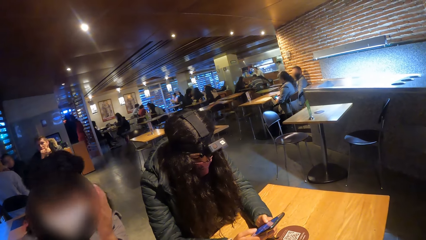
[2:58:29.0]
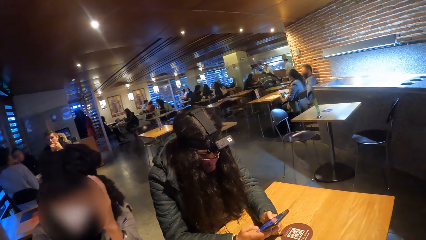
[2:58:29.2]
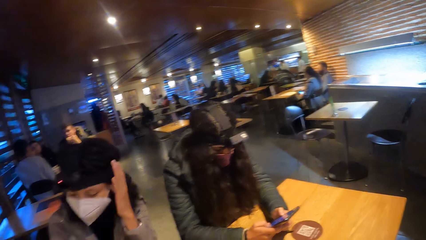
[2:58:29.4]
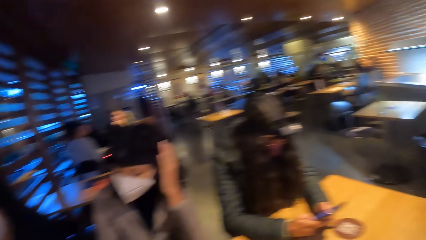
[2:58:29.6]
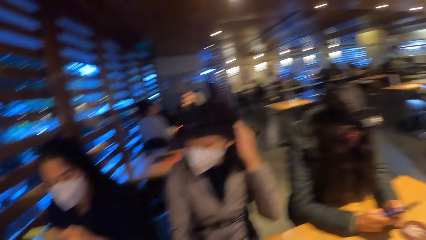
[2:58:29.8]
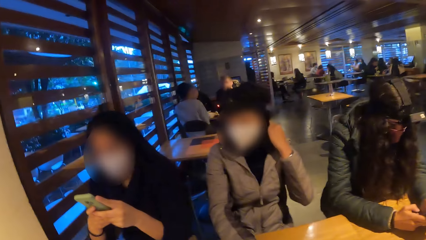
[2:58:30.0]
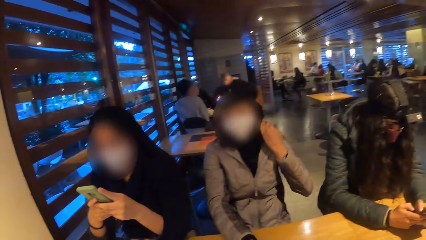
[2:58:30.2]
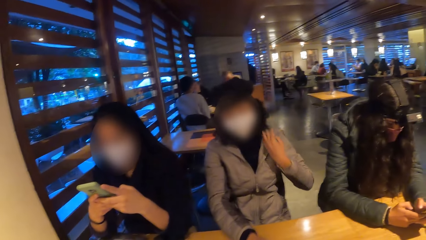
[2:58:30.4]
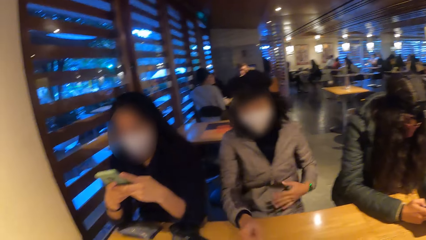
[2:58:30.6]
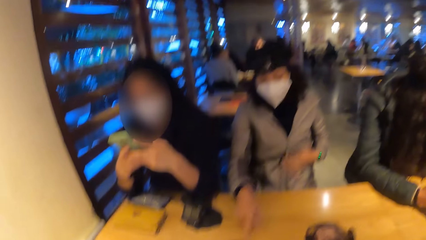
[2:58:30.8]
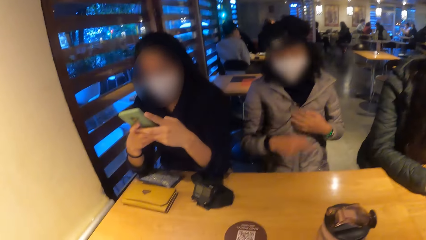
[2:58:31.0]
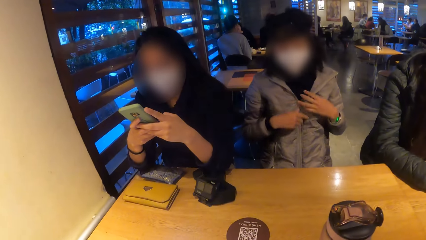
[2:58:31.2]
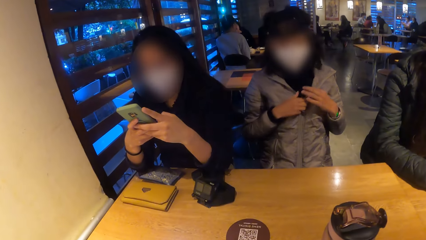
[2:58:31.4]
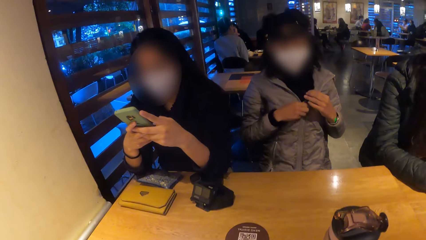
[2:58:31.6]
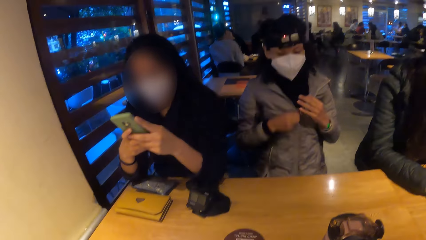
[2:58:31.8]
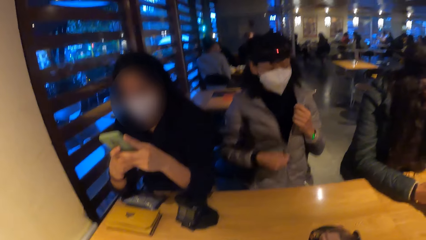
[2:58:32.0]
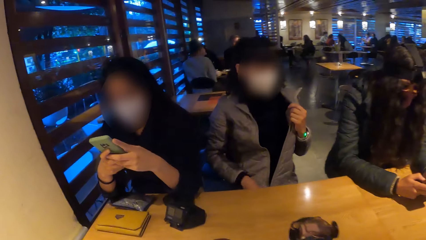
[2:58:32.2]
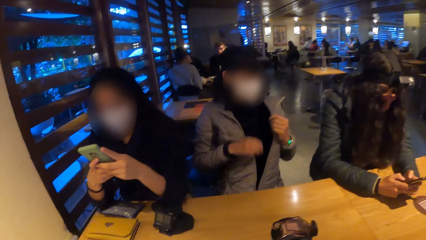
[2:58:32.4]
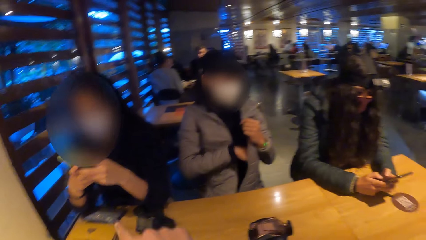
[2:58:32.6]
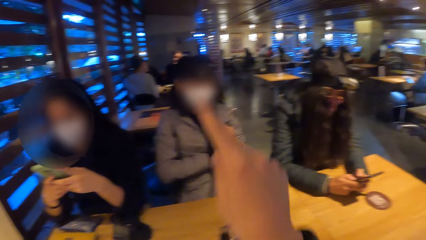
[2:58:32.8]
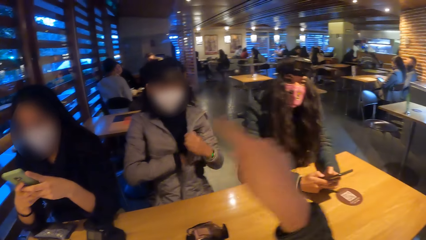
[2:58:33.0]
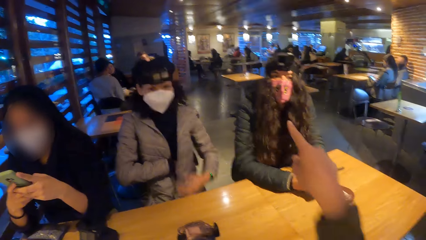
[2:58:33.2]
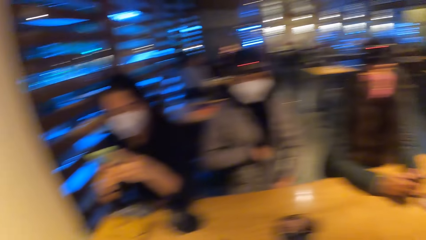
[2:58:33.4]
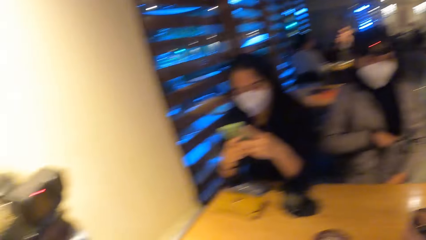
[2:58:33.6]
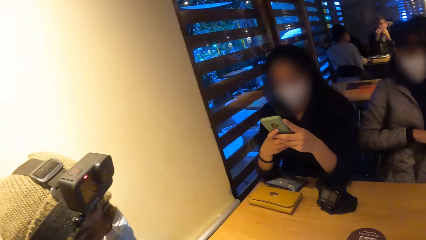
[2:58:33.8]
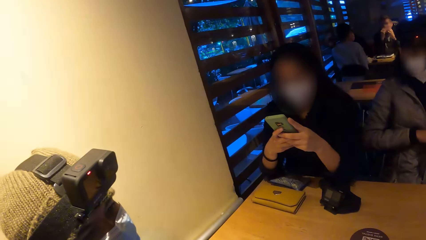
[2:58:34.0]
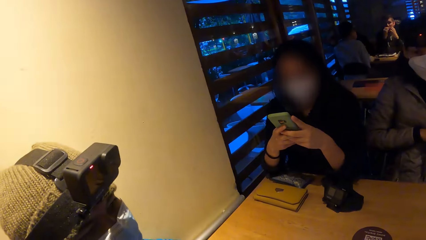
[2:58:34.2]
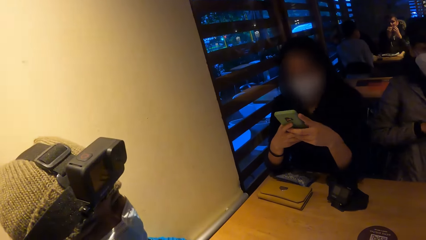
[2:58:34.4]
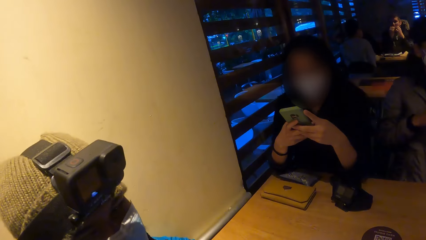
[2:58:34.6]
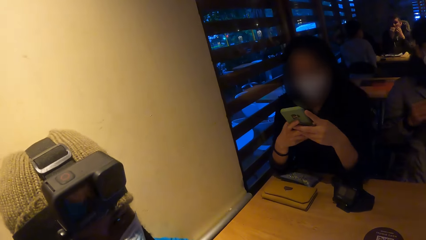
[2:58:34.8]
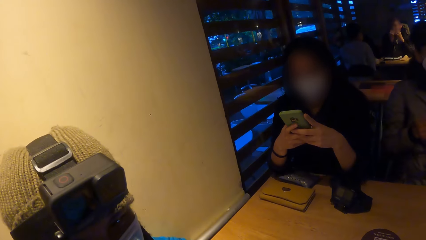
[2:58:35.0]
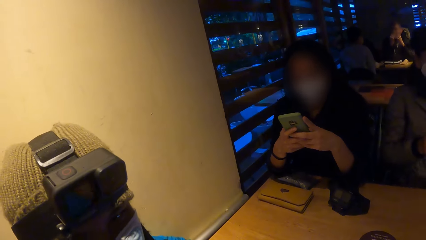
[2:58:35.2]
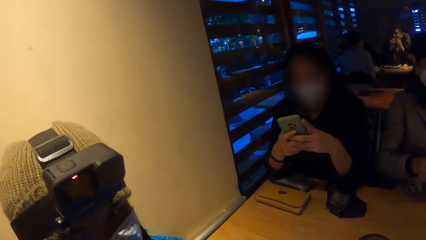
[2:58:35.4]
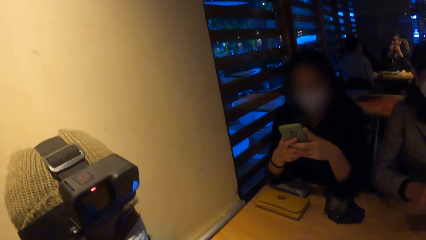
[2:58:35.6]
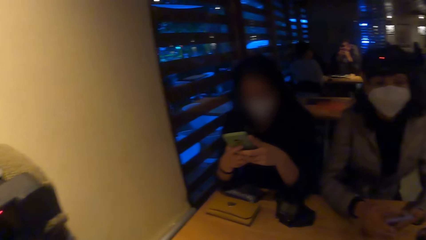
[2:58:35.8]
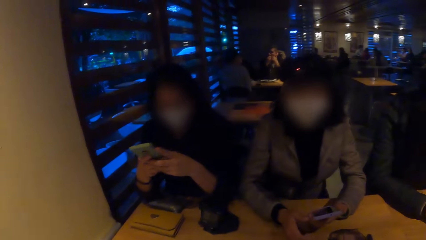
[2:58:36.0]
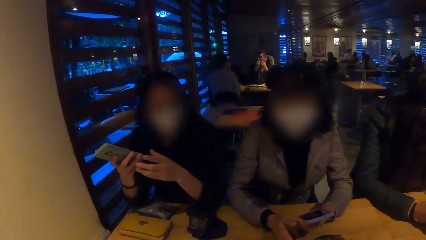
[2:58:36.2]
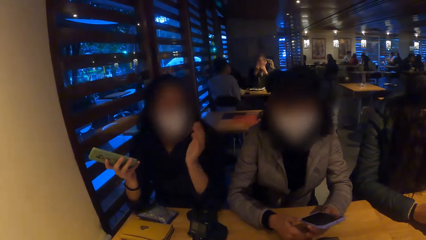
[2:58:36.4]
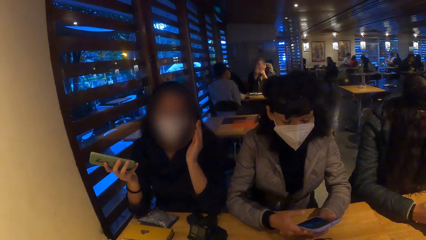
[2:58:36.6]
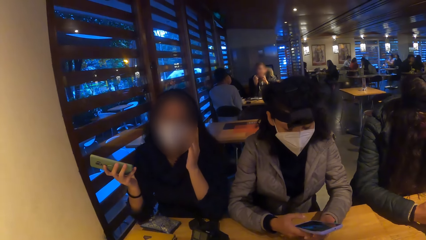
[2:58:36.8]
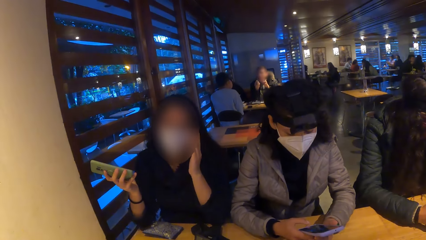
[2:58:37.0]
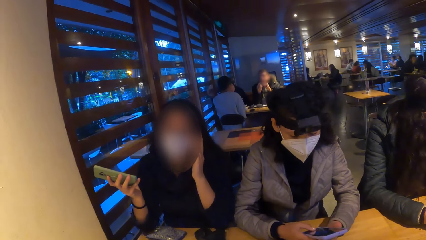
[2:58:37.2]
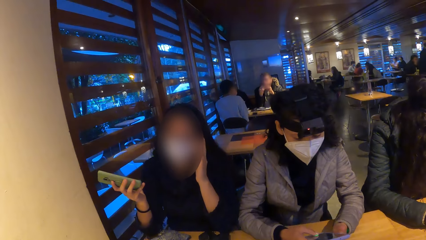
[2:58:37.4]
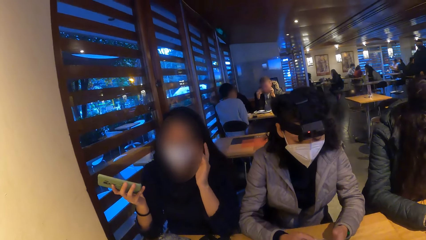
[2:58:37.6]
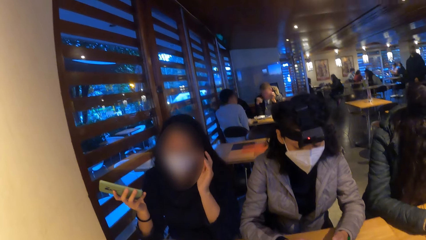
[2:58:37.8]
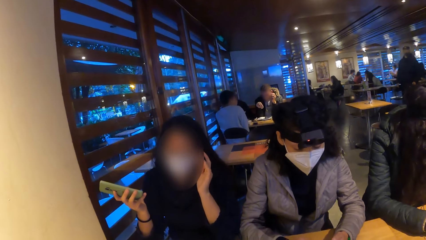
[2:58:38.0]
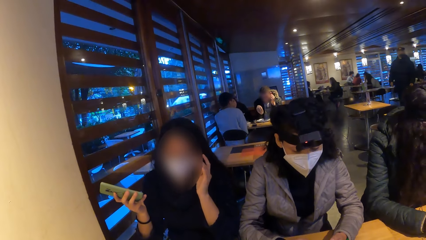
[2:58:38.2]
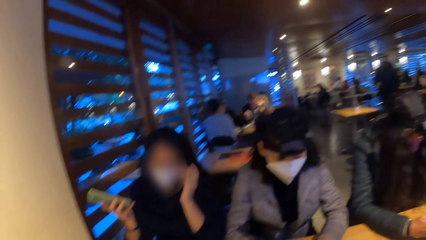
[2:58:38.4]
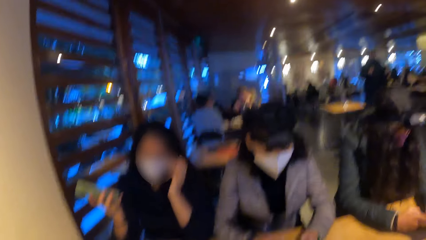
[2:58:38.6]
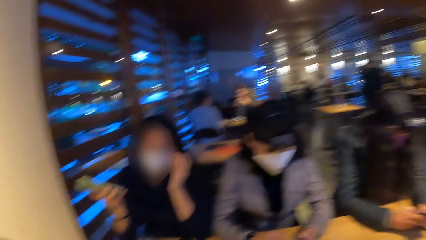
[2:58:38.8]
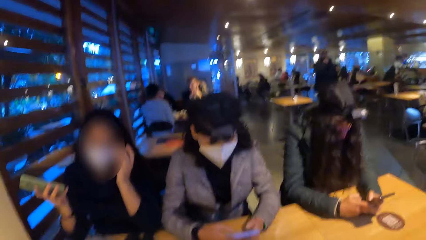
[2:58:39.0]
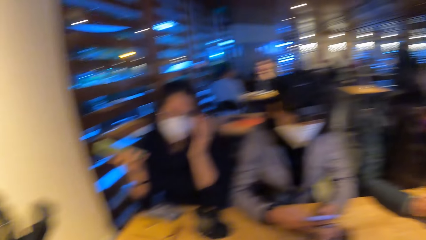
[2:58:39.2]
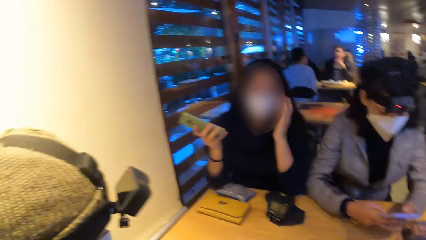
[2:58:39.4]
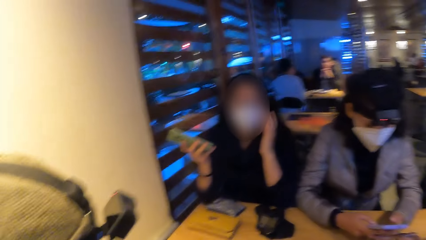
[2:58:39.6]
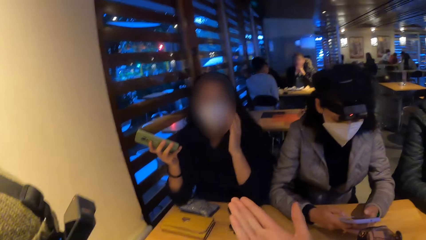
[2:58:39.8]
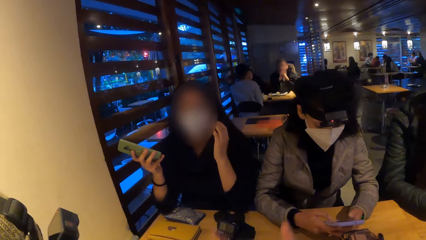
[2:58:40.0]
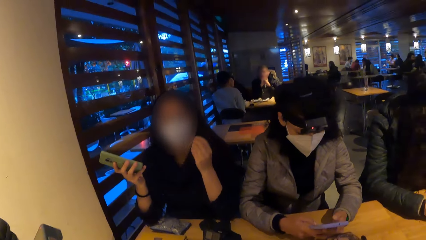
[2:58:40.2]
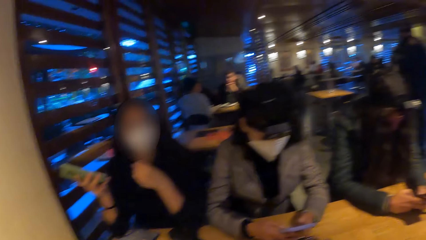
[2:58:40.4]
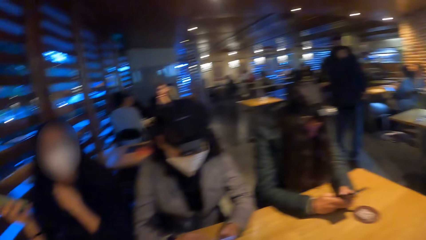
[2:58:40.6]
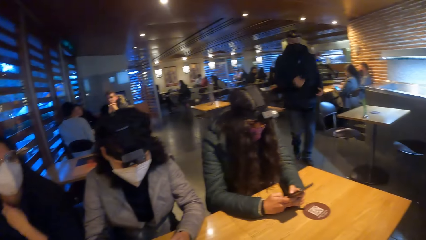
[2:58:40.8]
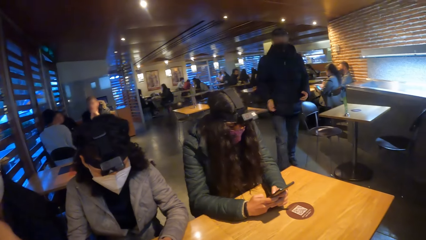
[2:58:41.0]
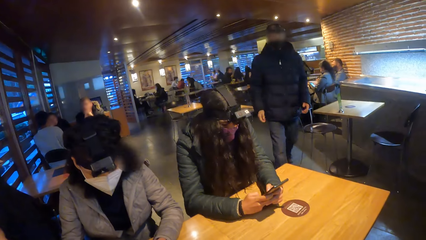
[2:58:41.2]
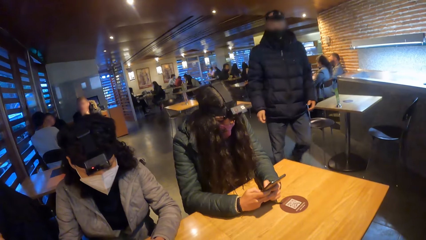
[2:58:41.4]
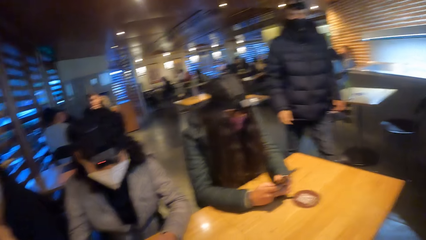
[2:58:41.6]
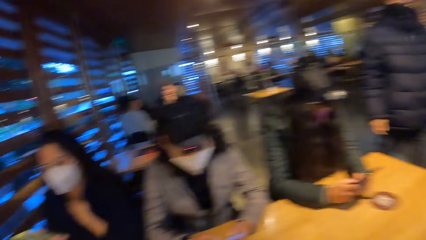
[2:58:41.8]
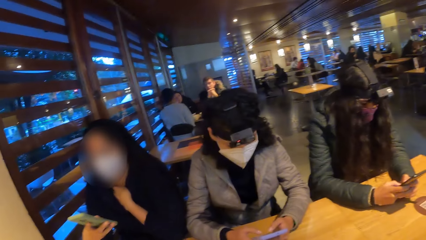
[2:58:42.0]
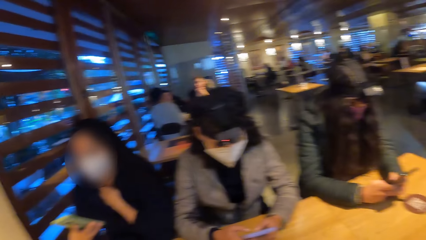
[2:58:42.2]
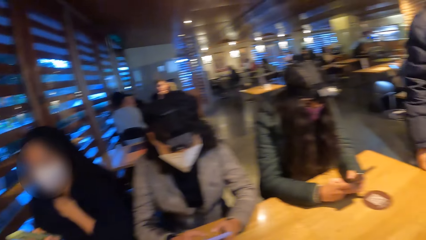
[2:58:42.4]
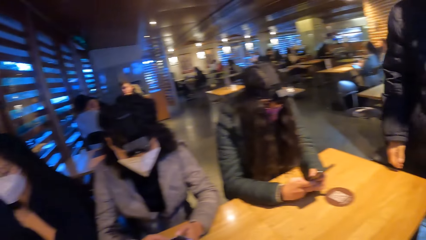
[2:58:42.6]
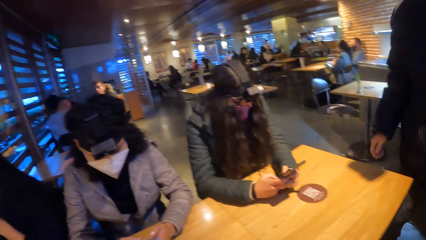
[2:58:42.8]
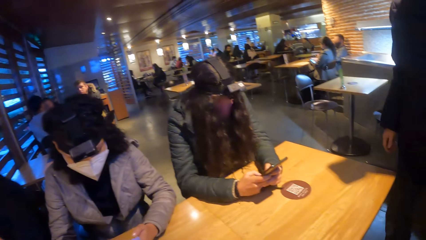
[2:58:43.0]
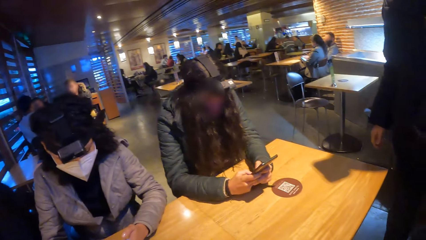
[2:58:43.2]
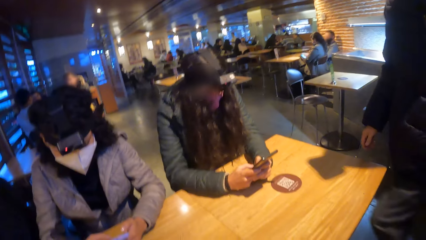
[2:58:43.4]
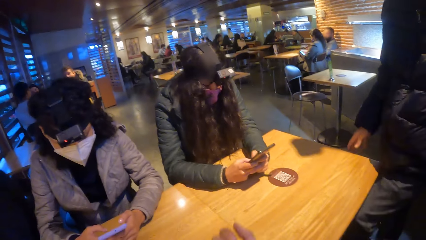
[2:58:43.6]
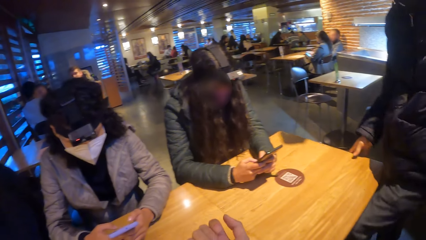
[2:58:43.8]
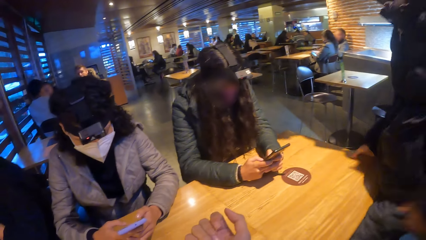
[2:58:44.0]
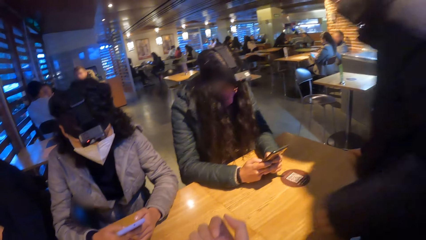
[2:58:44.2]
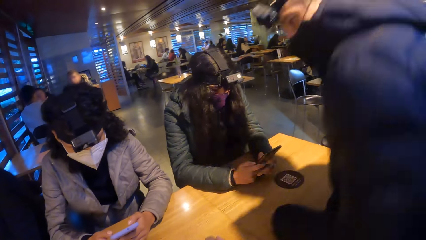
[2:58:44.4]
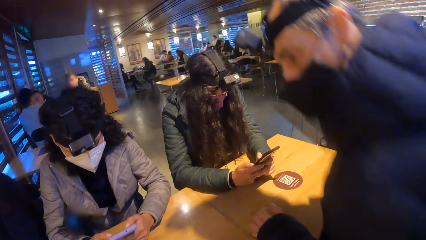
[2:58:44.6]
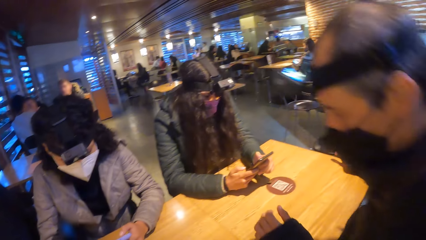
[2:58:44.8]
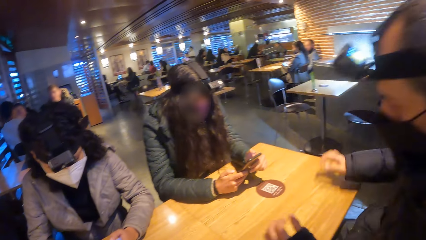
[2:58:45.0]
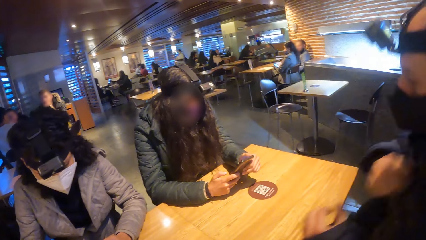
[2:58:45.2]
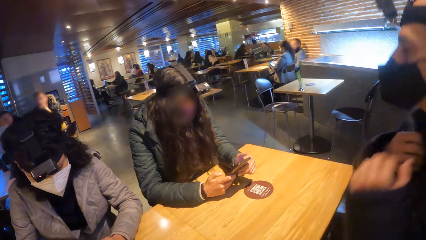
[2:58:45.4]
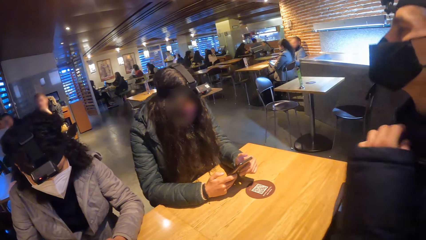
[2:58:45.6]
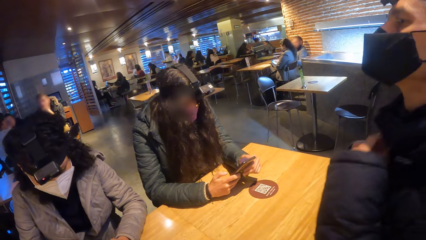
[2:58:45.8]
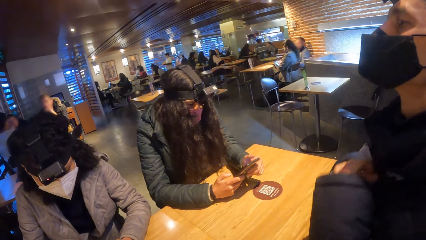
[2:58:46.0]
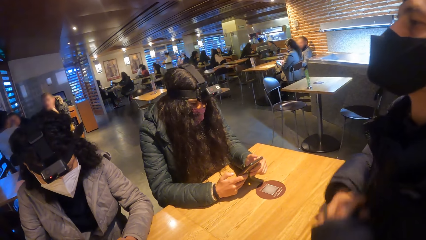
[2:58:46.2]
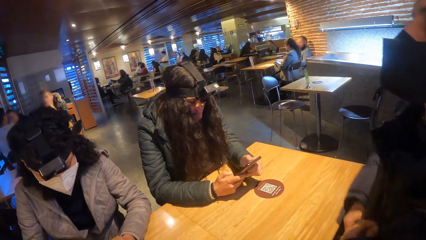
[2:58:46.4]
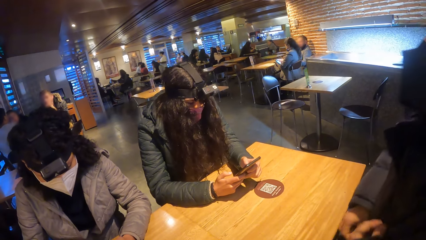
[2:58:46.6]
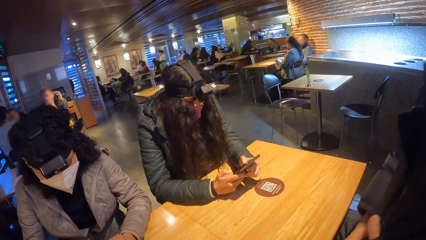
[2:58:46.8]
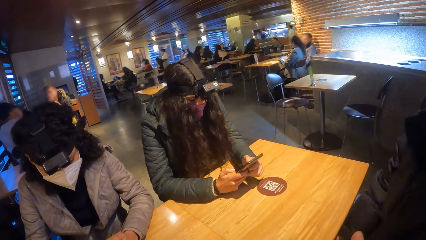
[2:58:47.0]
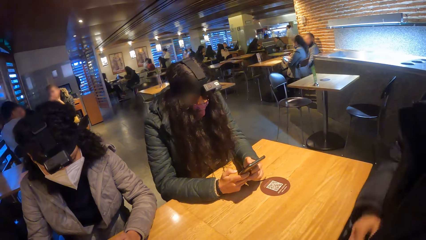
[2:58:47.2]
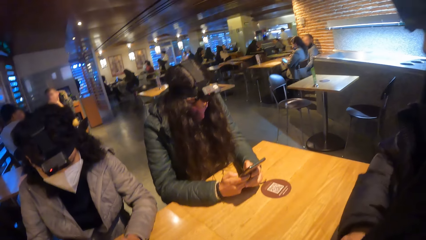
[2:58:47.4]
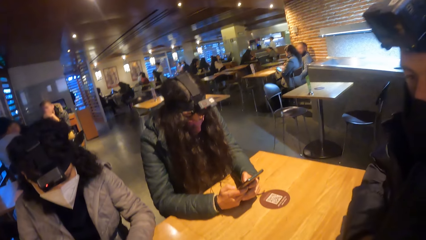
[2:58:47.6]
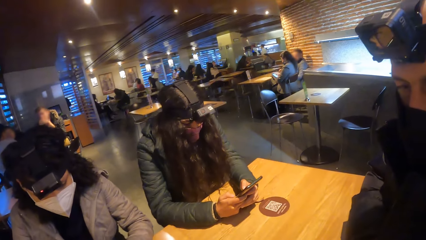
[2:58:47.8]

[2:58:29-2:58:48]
A woman touches her hair with her left hand. Another woman presses the phone with both hands. The first woman holds her jacket with her left hand and unzips her jacket with her right hand. The first woman removes a phone from her jacket with her right hand. The other woman touches her face with her left hand. The first woman presses the phone with both hands. A man places his right hand on the table, sits on a chair, and unzips his jacket with both hands.
